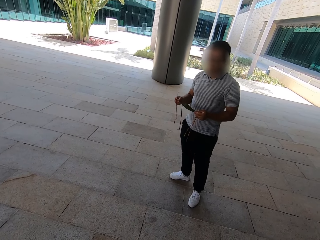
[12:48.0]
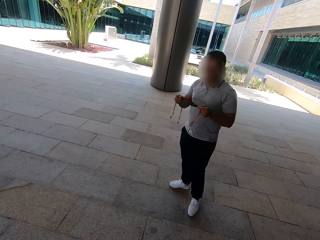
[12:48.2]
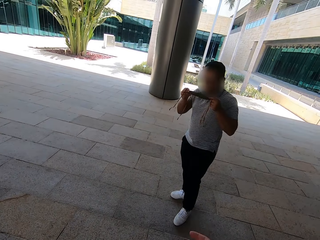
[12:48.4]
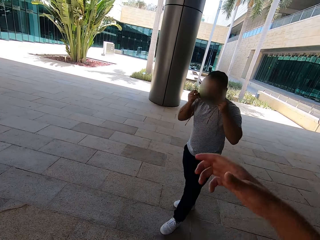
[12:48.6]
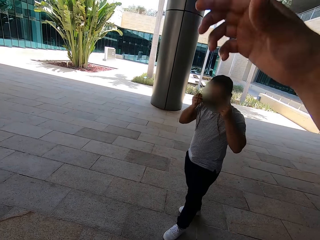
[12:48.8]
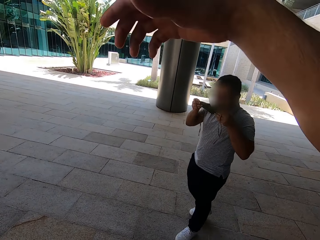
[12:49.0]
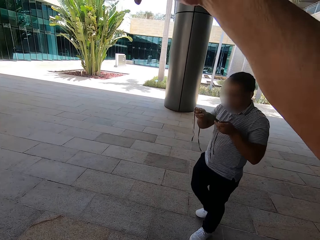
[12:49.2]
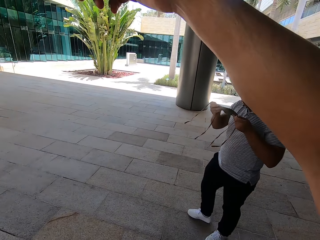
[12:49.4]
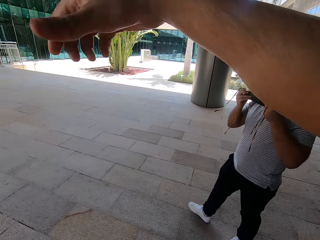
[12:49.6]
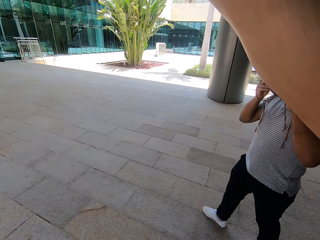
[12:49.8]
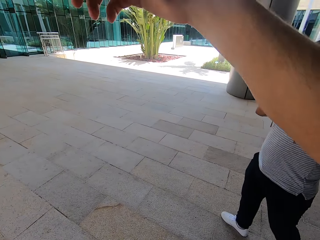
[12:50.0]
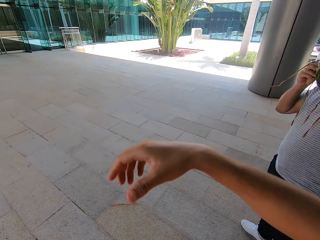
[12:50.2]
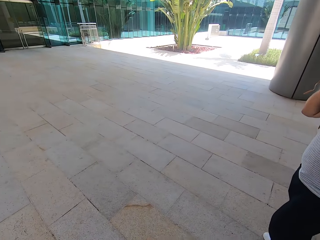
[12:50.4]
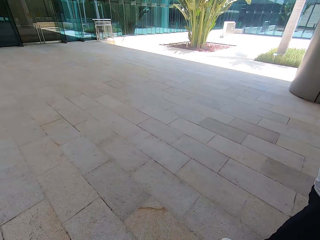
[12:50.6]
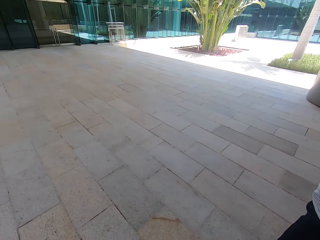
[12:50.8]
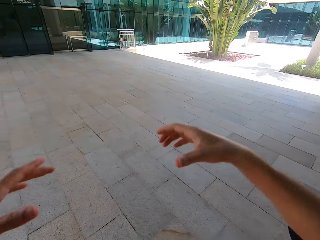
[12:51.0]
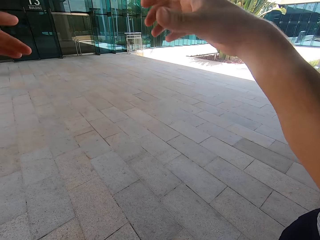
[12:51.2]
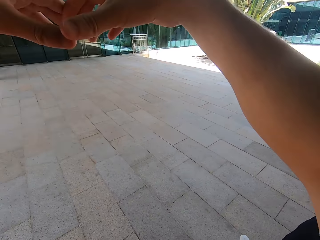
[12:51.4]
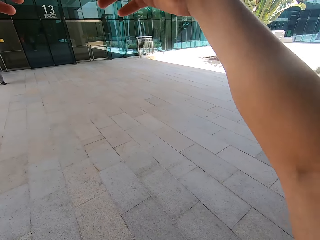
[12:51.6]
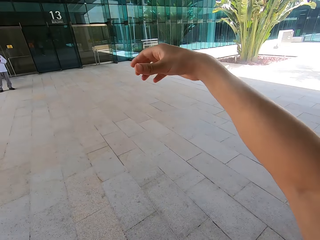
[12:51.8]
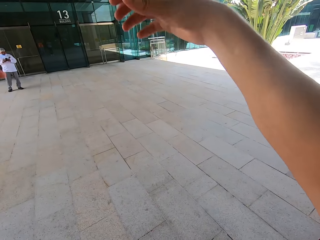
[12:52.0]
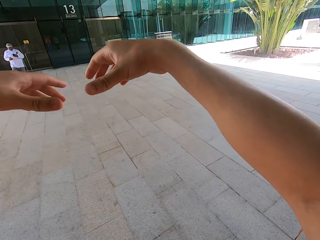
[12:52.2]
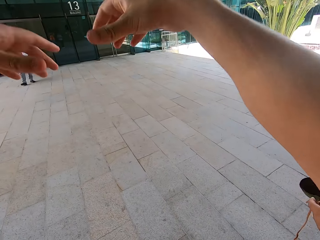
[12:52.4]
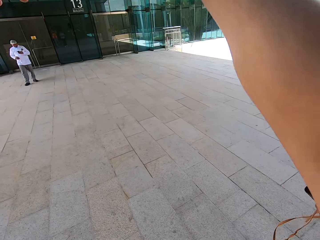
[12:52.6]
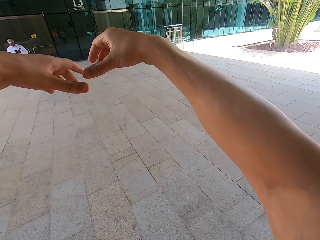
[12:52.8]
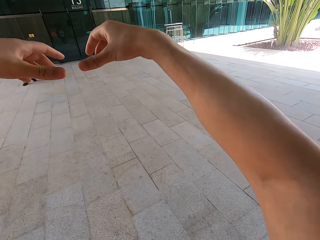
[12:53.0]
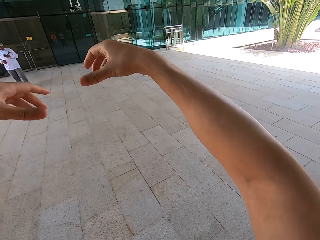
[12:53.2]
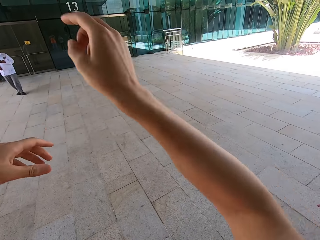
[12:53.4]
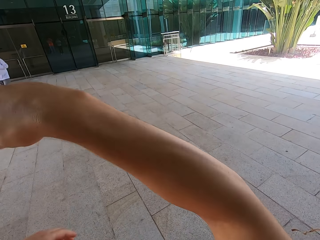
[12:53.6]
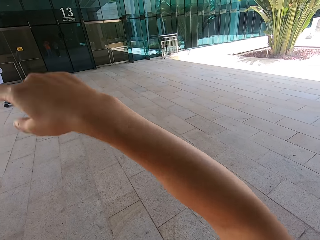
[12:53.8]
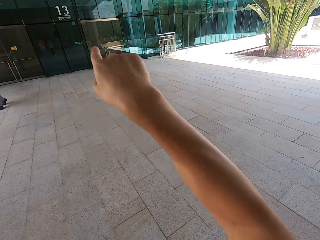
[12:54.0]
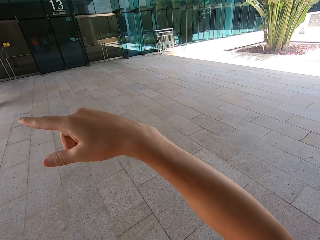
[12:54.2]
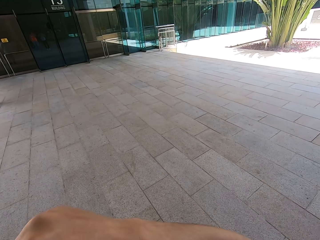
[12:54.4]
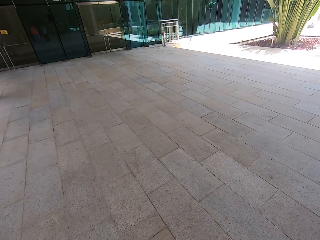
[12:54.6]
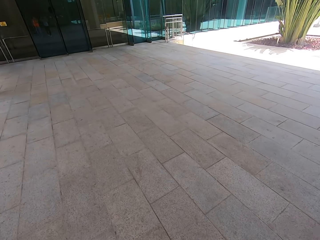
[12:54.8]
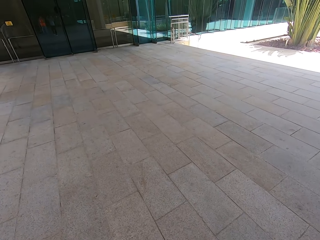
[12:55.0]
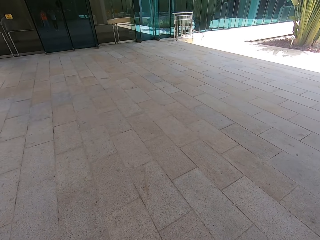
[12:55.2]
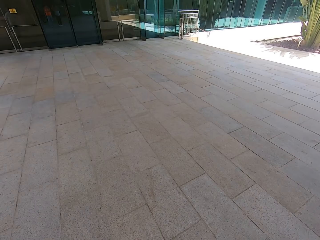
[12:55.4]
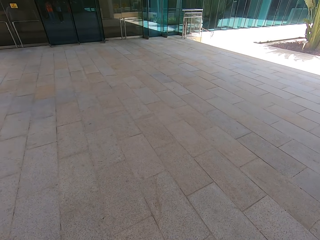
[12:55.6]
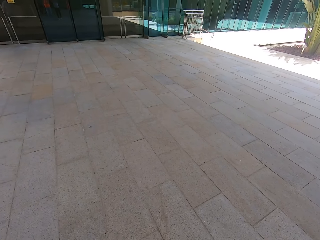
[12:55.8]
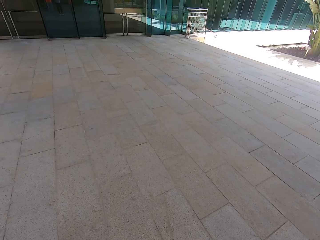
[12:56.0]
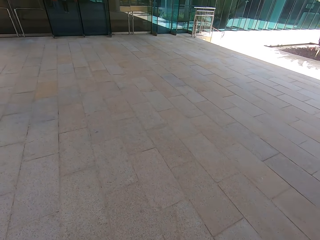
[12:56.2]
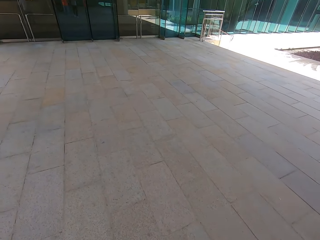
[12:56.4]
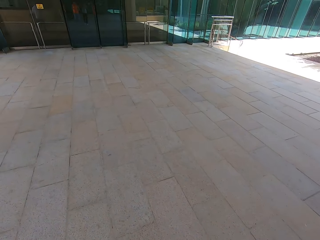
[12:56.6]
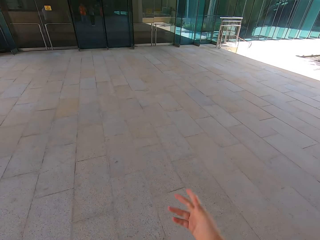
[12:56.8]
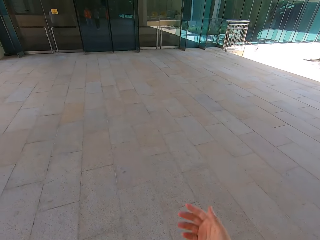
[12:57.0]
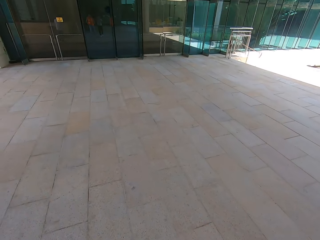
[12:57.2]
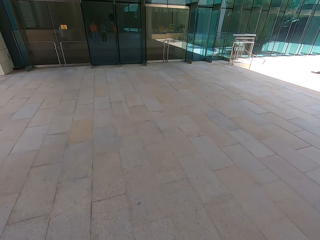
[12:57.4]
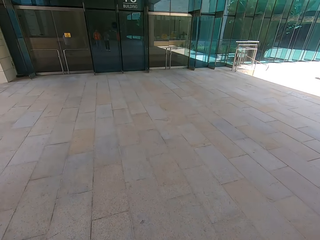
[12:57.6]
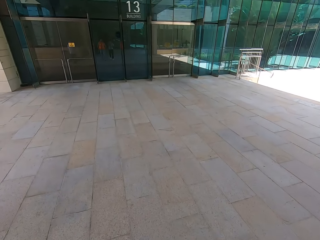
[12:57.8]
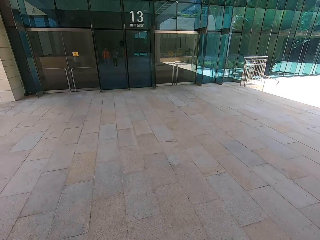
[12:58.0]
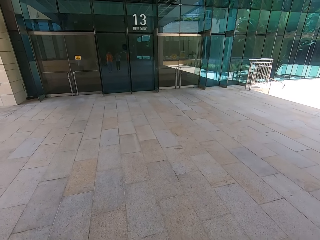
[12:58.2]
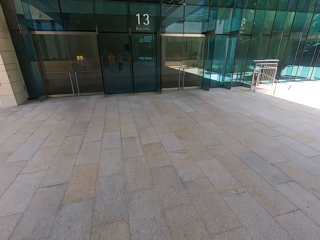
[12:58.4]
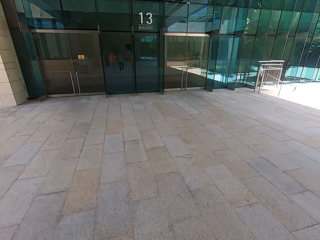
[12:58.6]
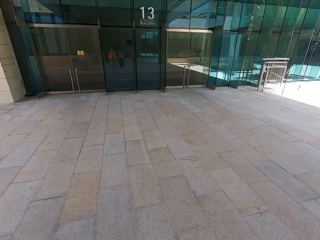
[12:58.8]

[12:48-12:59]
The camera wearer wears a face mask. They show hand gestures. A man puts on the face mask. The camera wearer speaks with gestures. They walk. They walk around.

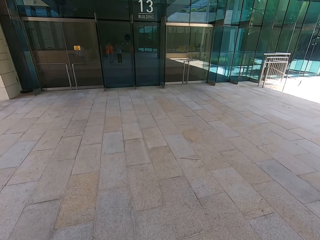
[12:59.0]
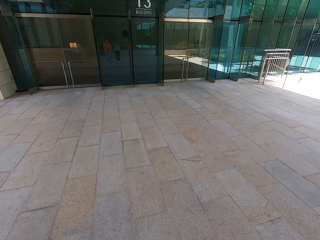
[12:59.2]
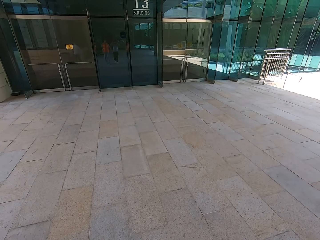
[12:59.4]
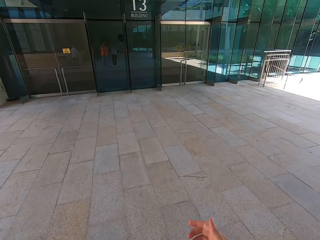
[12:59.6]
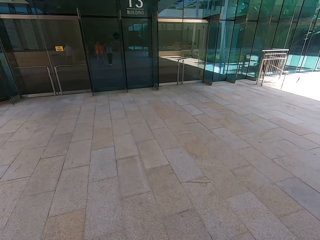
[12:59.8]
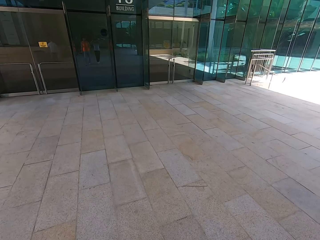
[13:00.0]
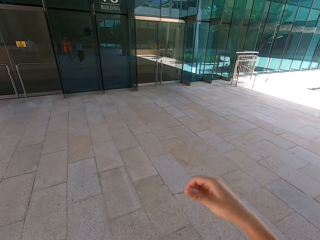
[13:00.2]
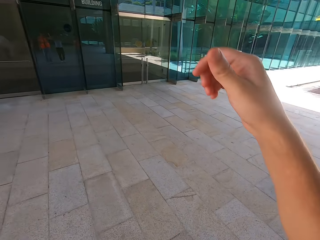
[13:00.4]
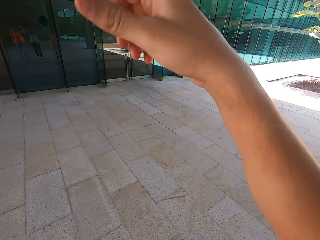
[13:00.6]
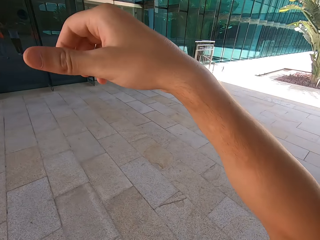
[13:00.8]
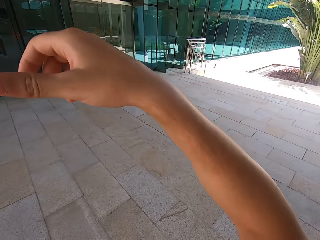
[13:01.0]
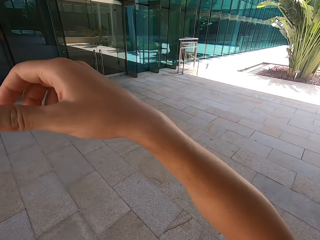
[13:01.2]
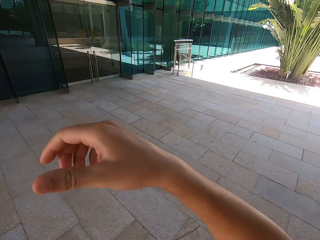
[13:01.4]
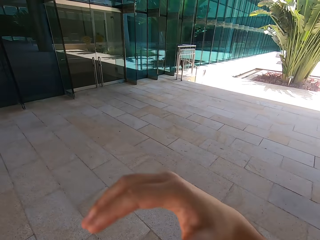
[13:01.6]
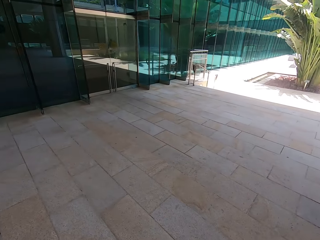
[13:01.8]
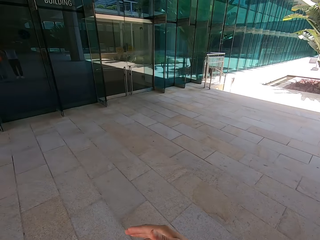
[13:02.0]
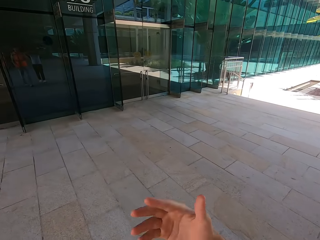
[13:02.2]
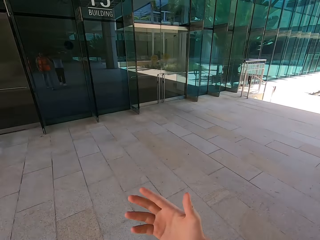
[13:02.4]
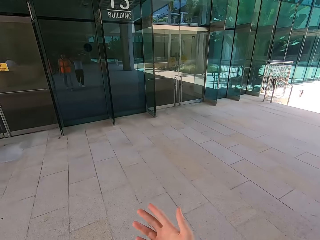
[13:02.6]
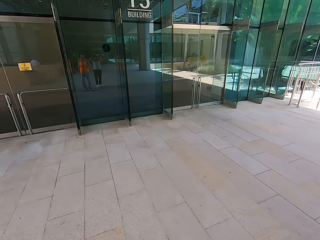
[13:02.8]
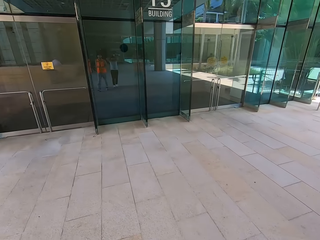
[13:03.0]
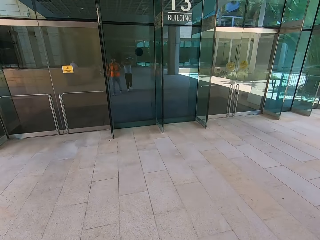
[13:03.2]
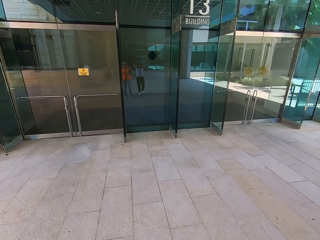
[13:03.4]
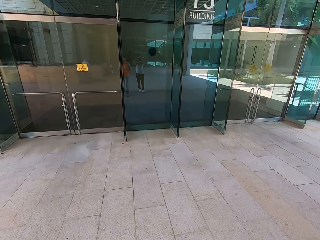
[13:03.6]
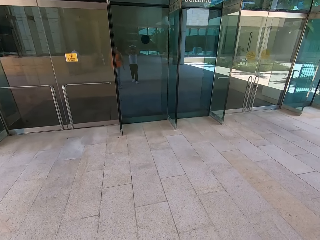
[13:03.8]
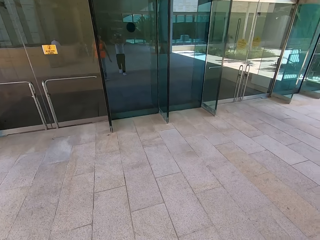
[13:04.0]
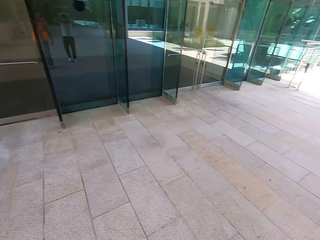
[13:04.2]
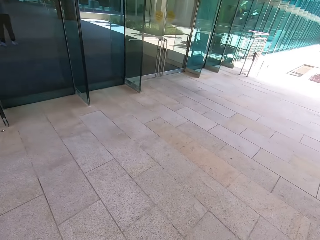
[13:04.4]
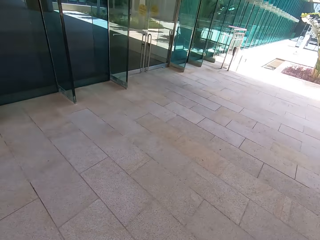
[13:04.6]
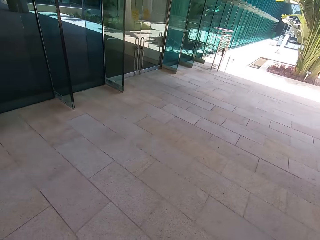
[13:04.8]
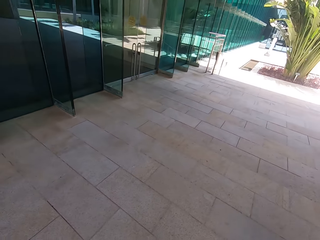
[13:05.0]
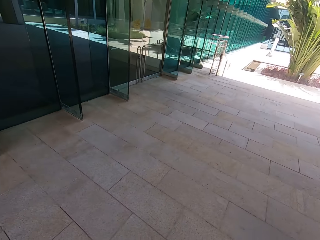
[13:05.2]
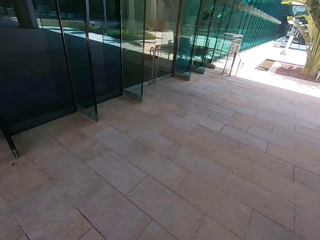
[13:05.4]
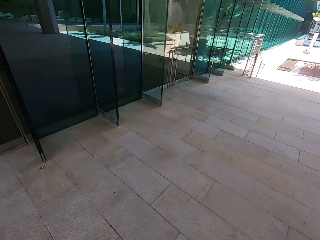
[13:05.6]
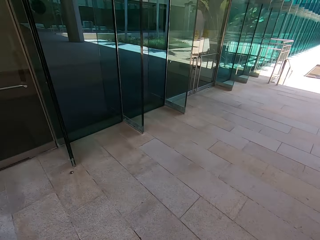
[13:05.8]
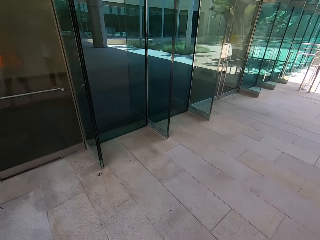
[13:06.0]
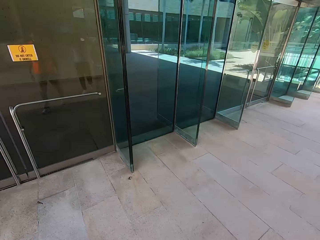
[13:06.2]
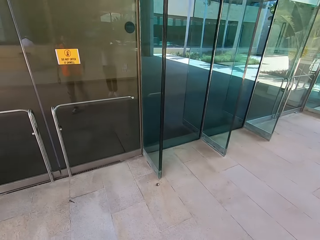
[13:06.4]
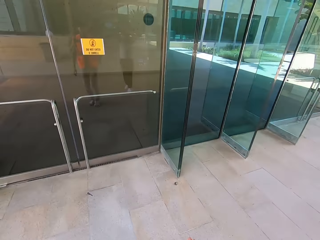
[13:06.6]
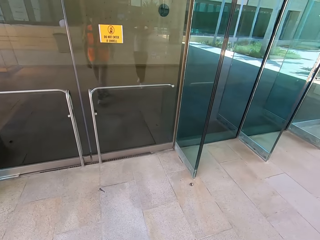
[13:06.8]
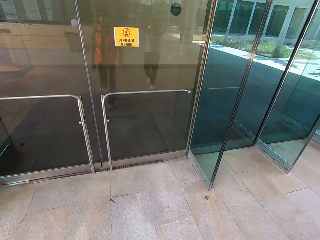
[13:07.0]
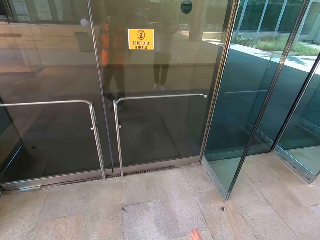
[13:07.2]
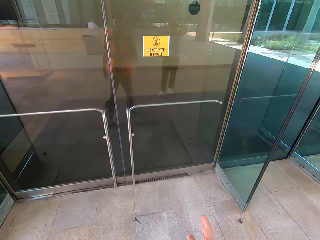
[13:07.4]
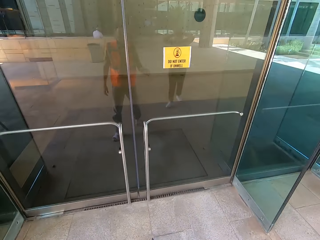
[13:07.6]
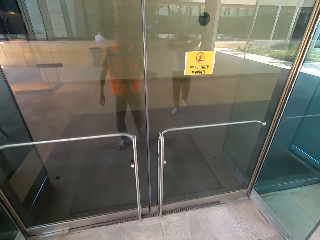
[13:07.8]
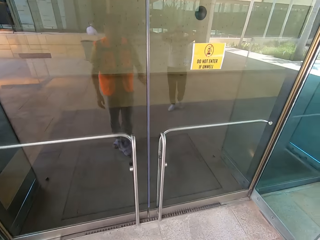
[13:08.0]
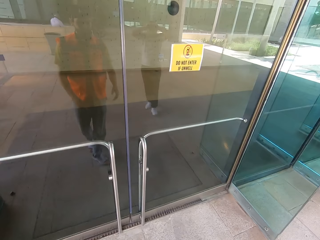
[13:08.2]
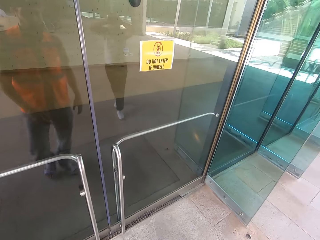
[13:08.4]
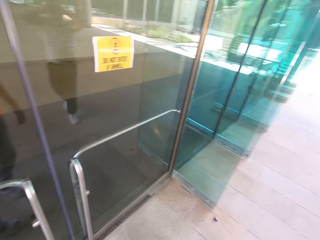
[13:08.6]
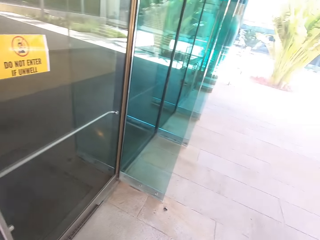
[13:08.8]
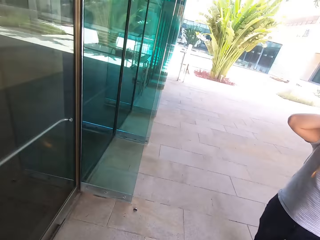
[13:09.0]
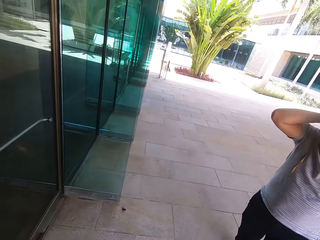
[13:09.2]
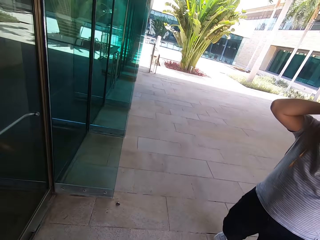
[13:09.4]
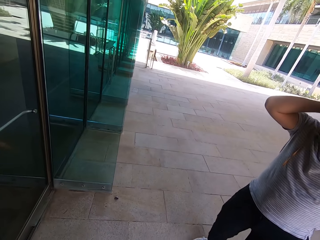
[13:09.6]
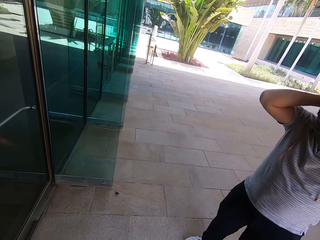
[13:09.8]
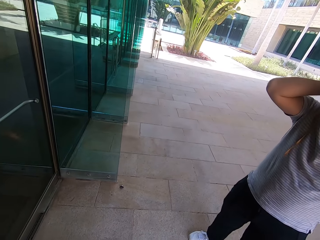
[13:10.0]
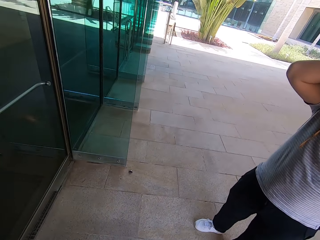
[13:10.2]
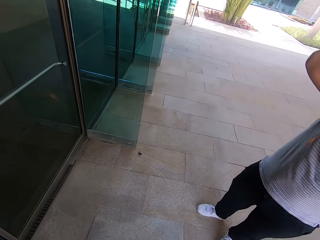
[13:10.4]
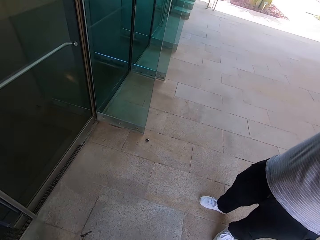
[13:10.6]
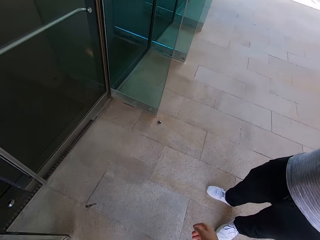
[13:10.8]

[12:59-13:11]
The camera wearer shows hand gestures. They walk around. They look at a person.
